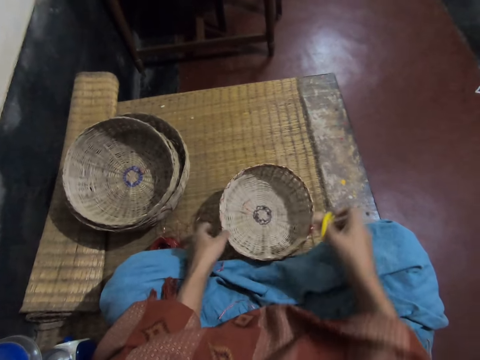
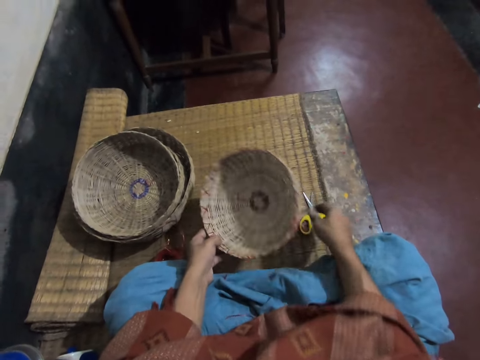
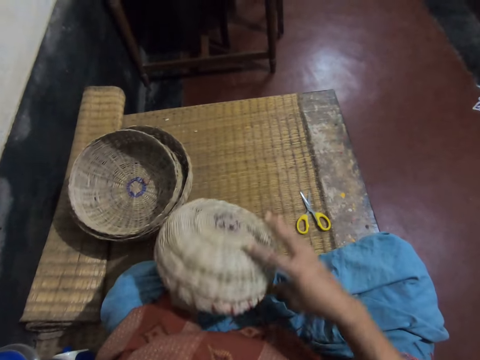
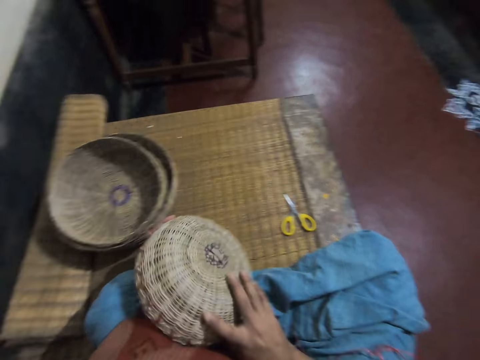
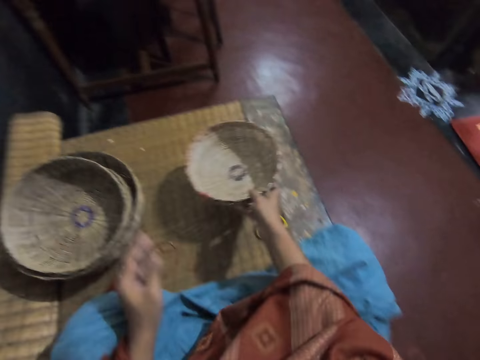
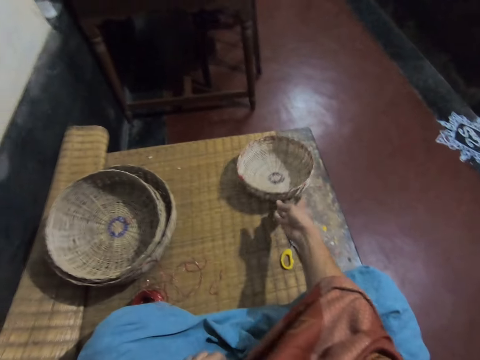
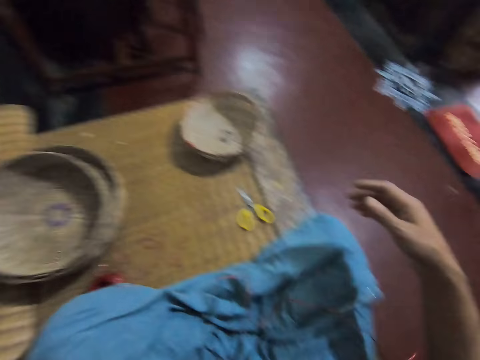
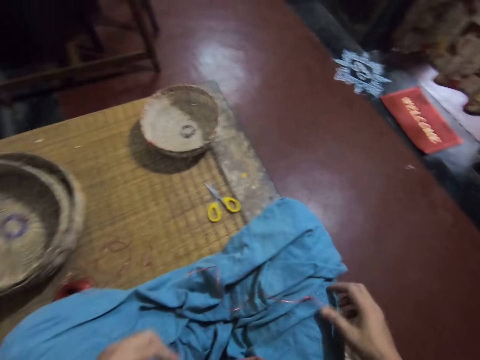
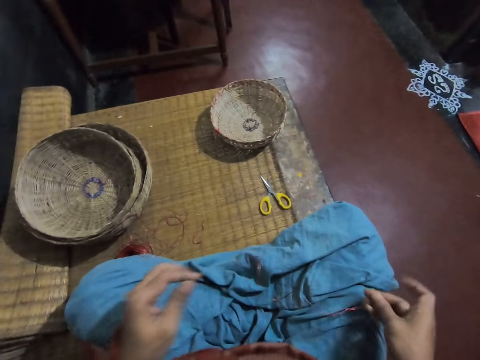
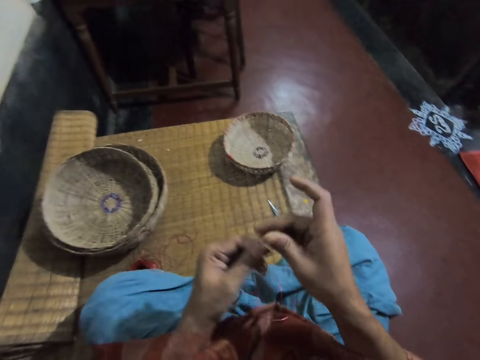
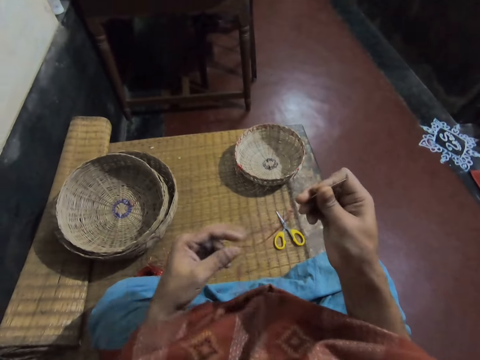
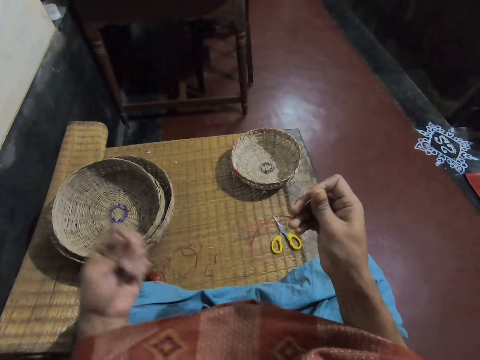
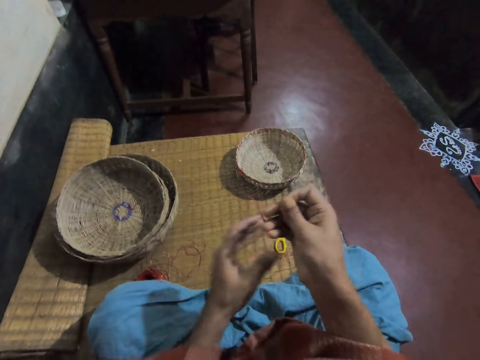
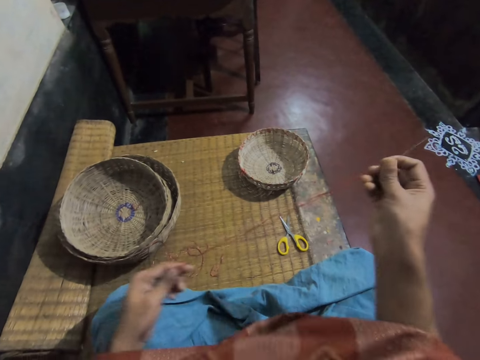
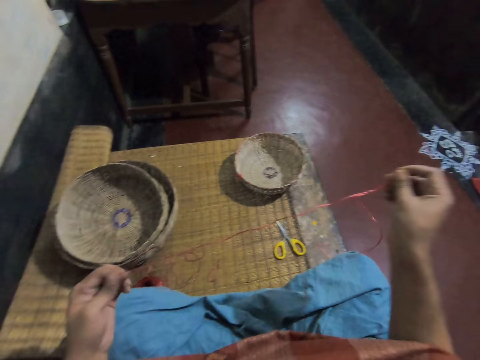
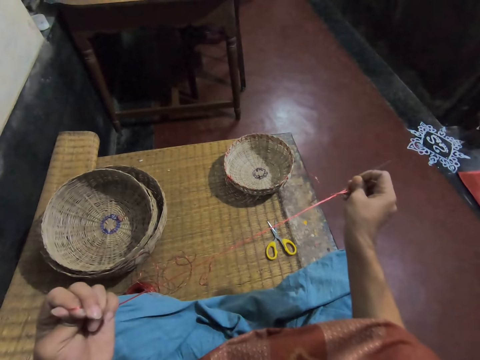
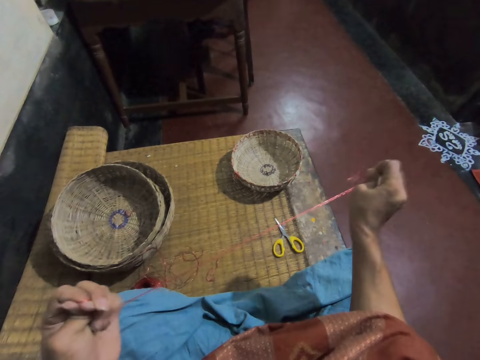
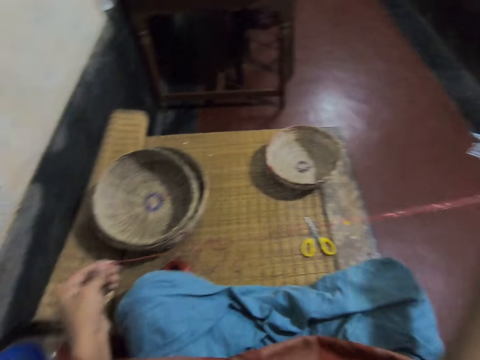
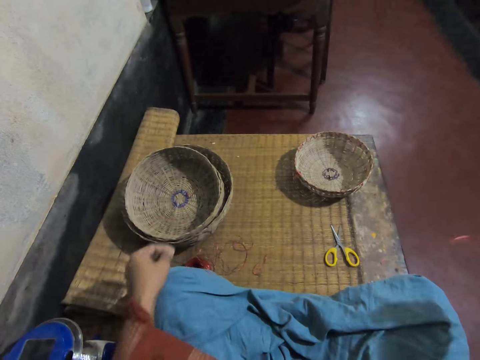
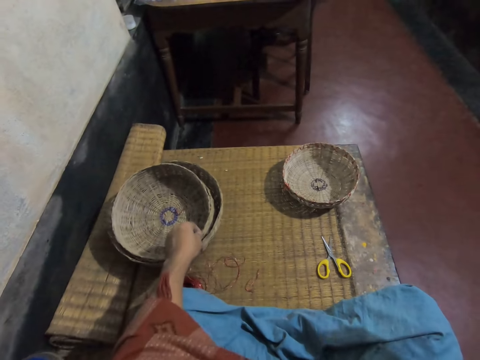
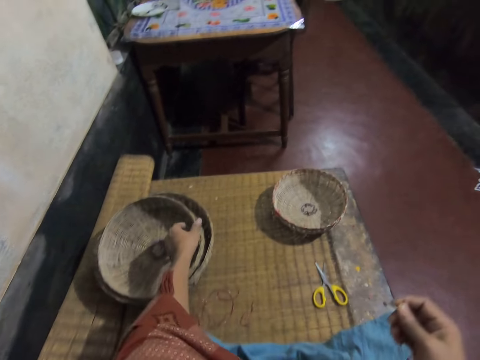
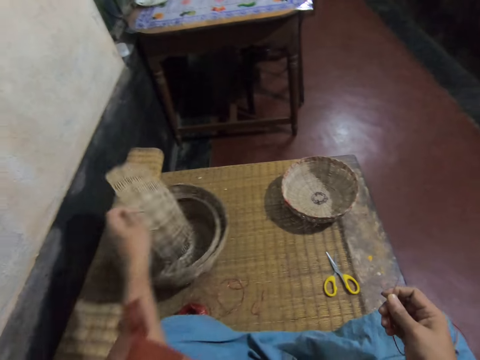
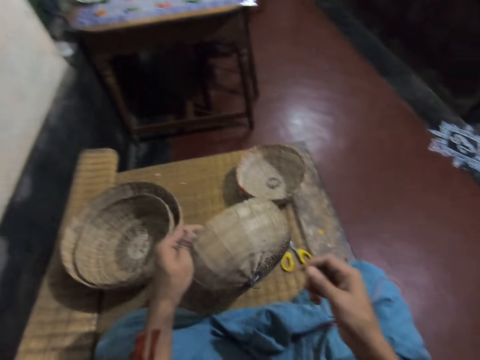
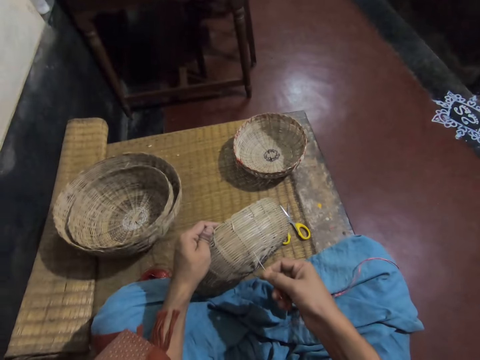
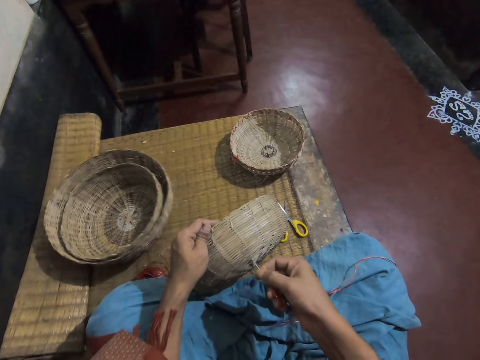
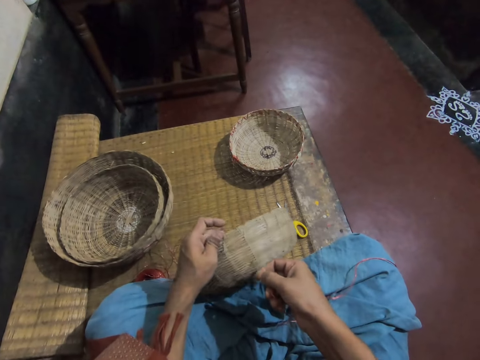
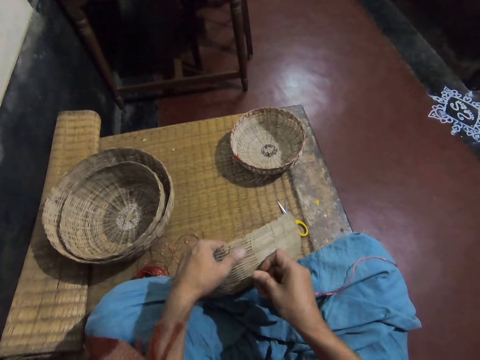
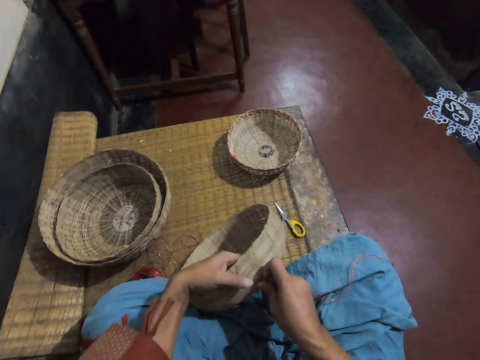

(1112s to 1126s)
The camera wearer picks up the basket. He drops the scissors on the floor with his right hand. He inspects the basket. He turns the basket on his hands. He places the basket on the floor with his right hand. He picks up the weaving needle on his lap with his right hand. He adjusts the rope attached to the needle with his left hand. He stretches the weaving thread. He picks up the basket on the floor with his left hand. He sews the basket in his left hand with the needle in his right hand.

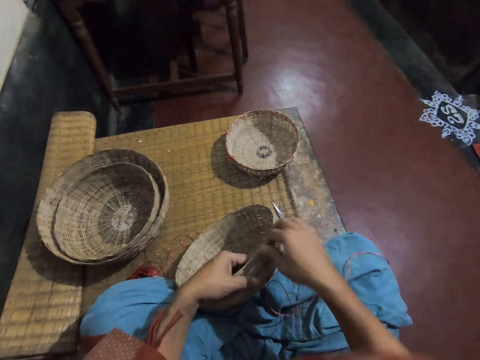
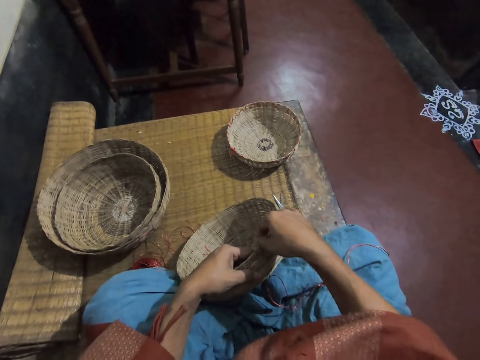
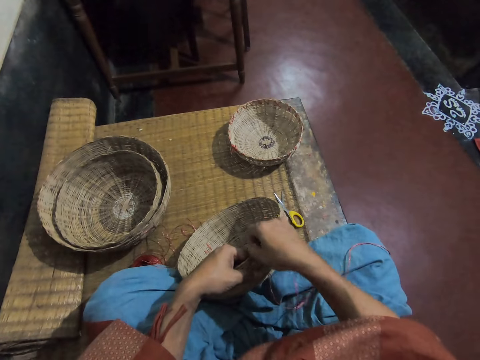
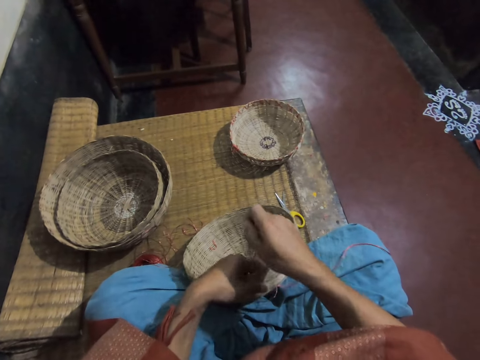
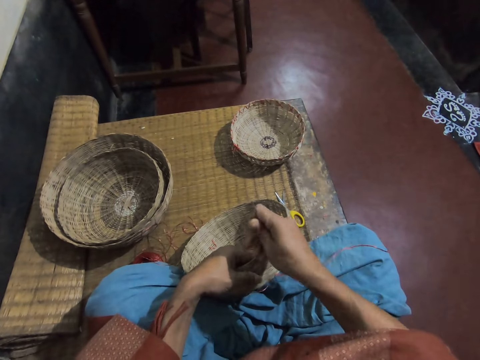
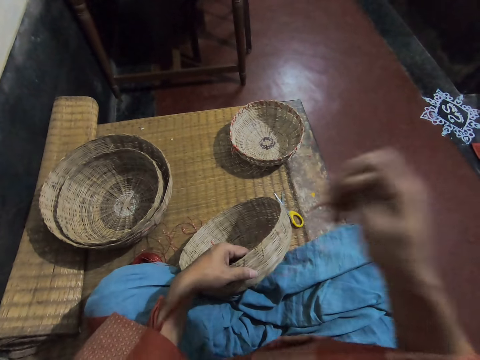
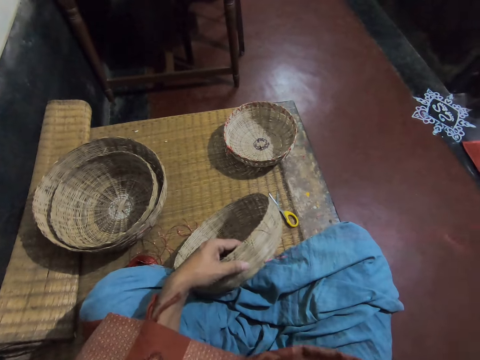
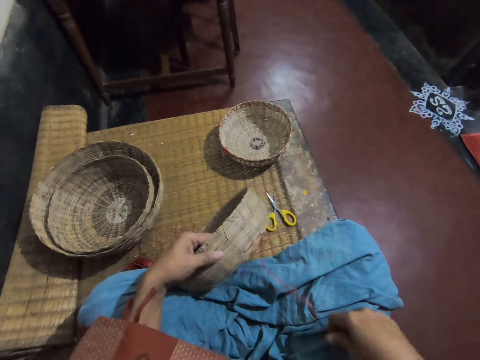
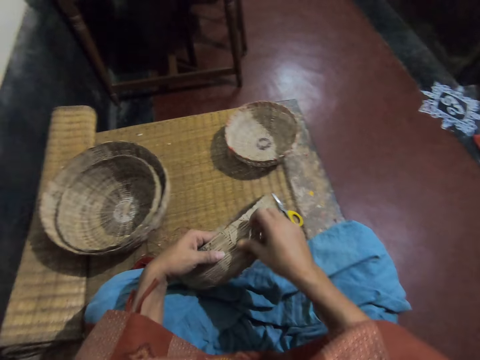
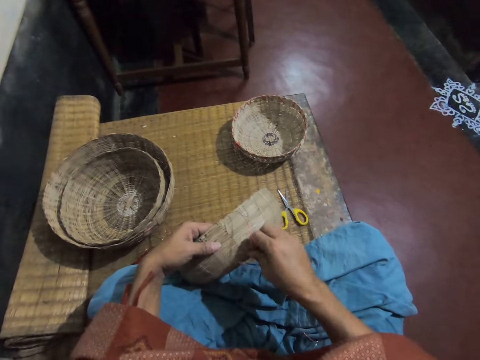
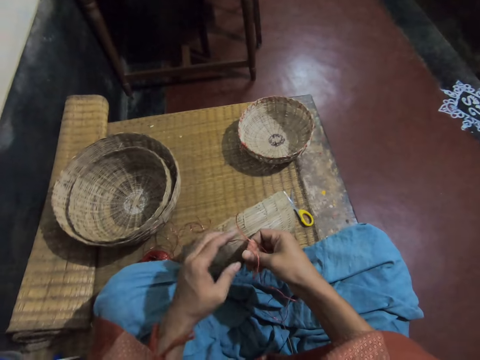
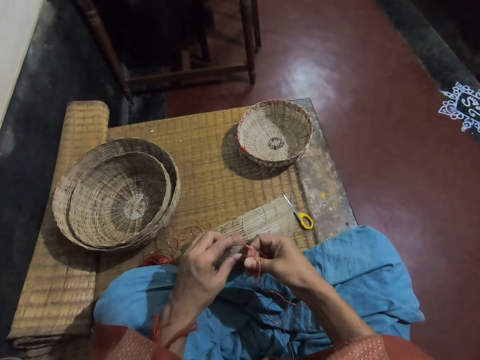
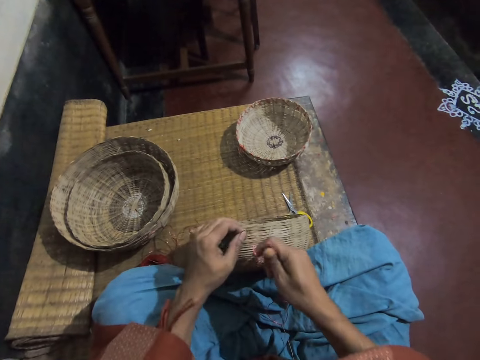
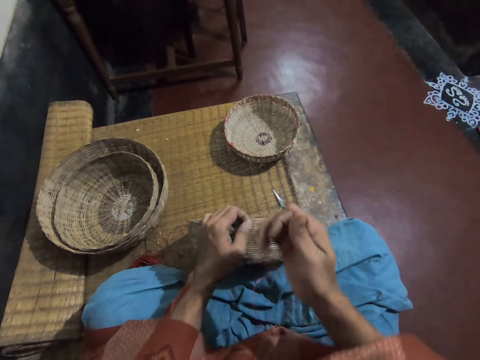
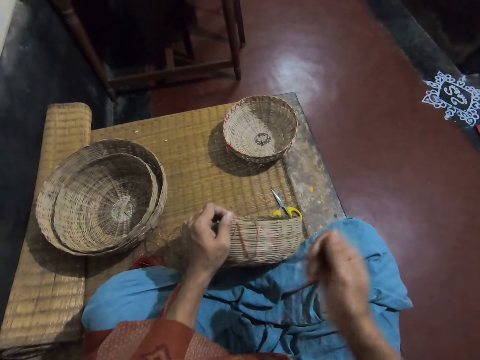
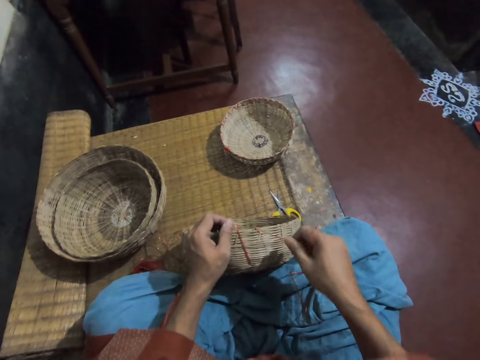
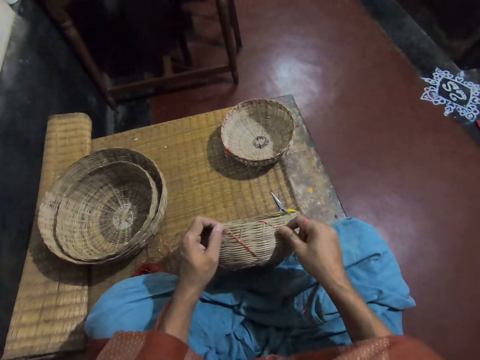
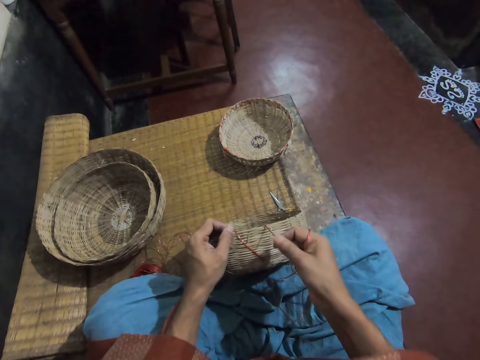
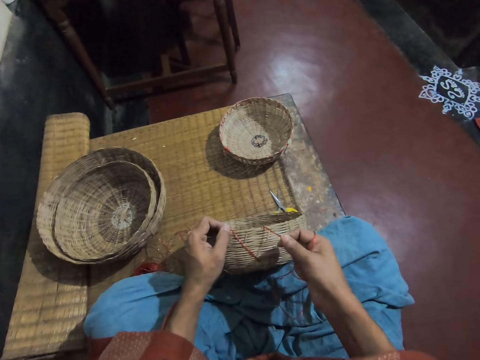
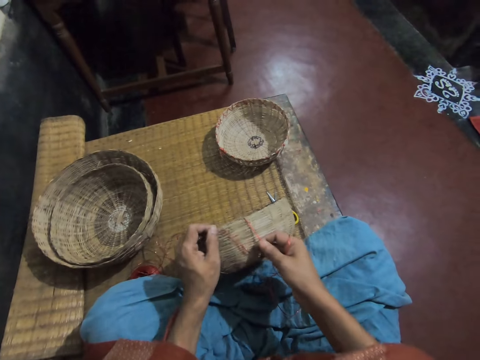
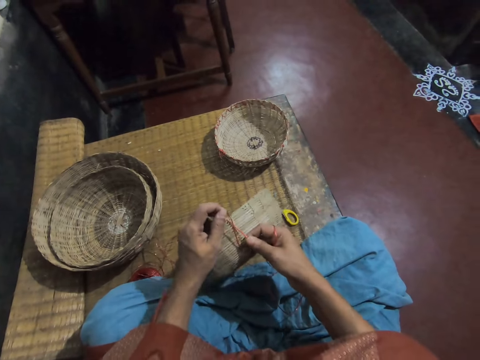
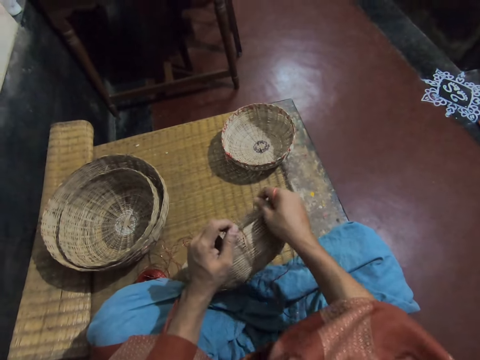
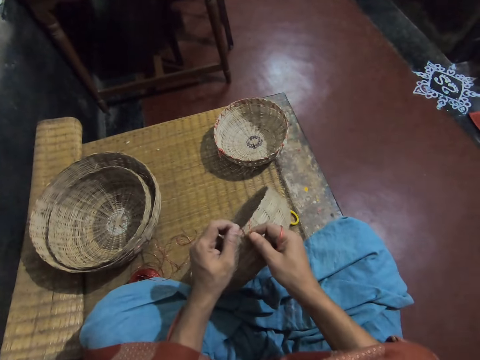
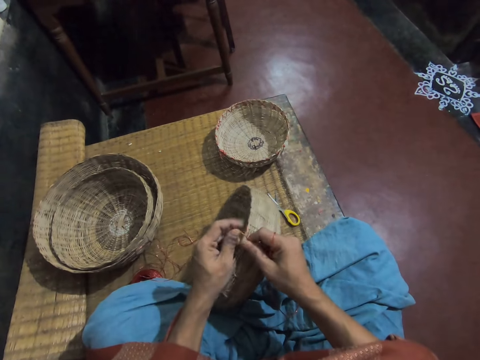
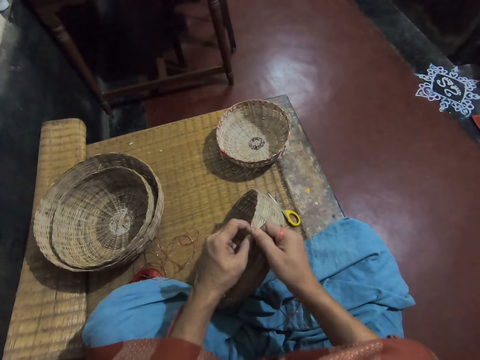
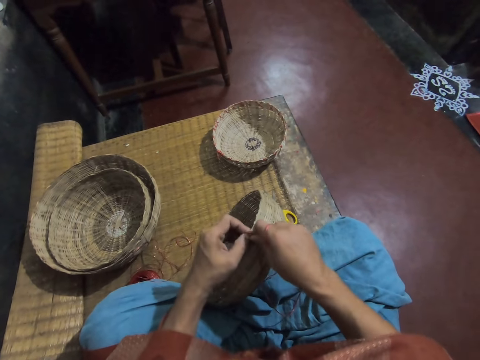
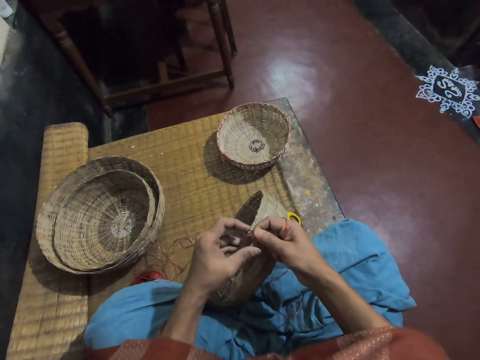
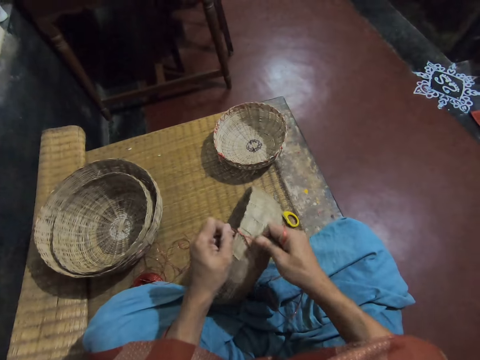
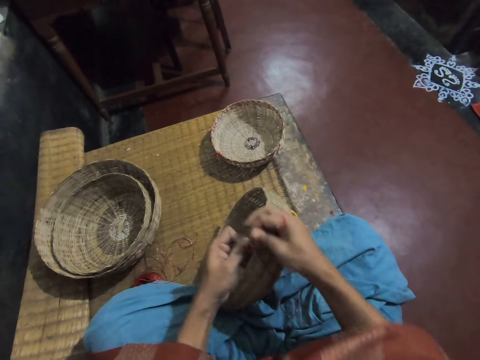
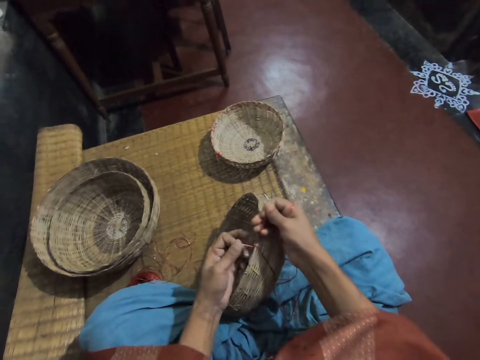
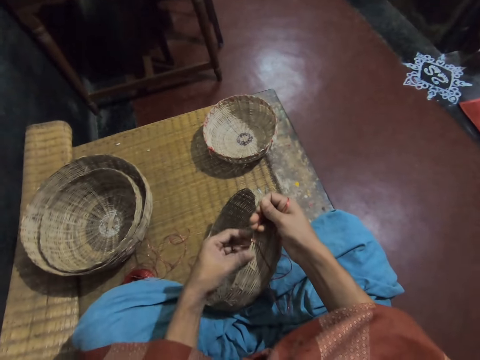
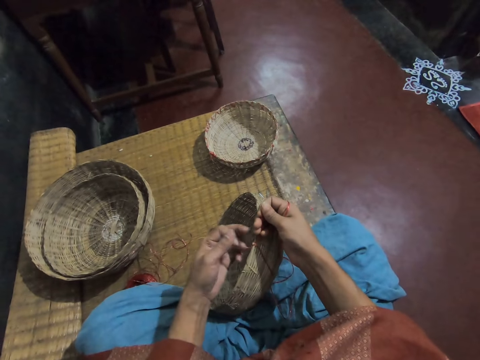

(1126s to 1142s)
The camera wearer pulls a weaving thread. She puts a weaving needle on her lap. She picks up the weaving thread. She tightens the weaving needle. She adjusts the weaving thread. She tightens the rope around the basket with both hands. She ties the weaving thread.
